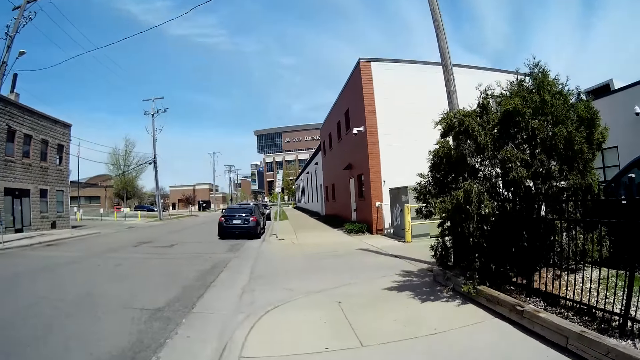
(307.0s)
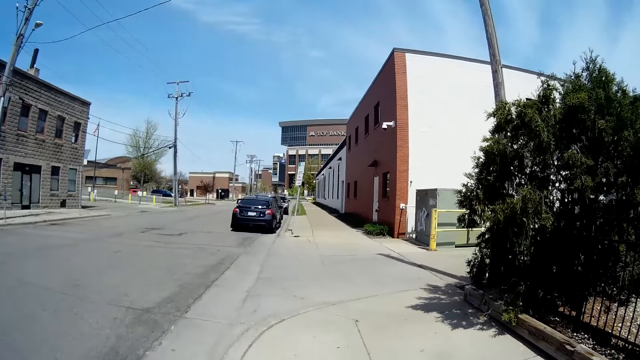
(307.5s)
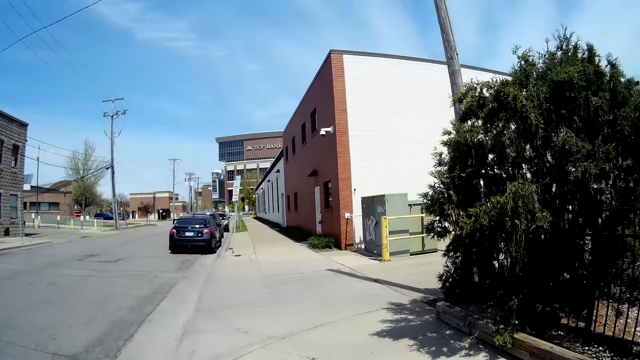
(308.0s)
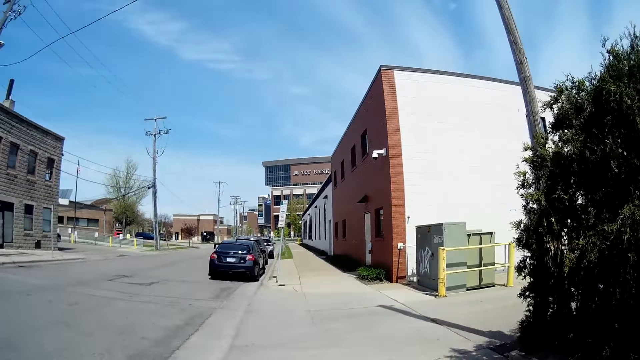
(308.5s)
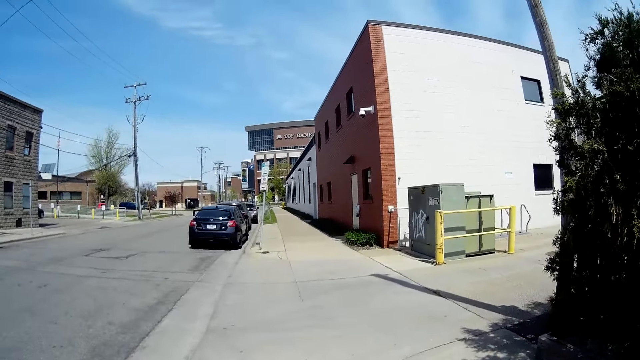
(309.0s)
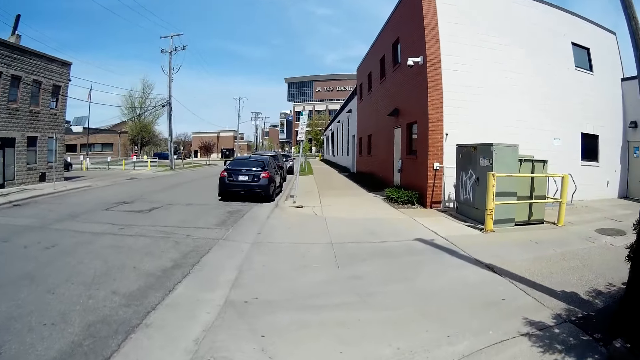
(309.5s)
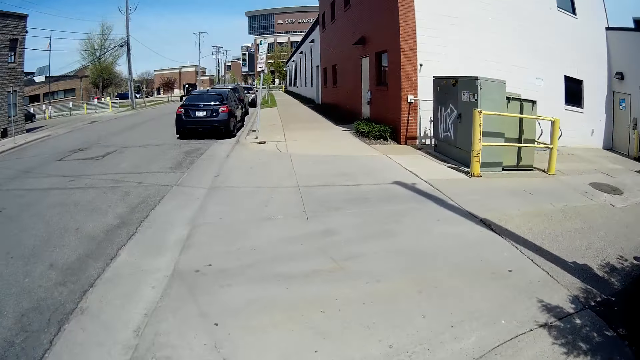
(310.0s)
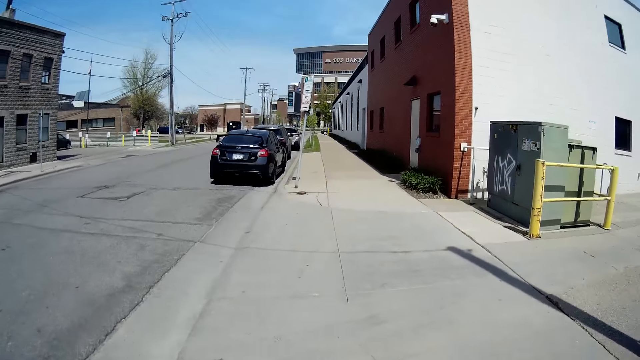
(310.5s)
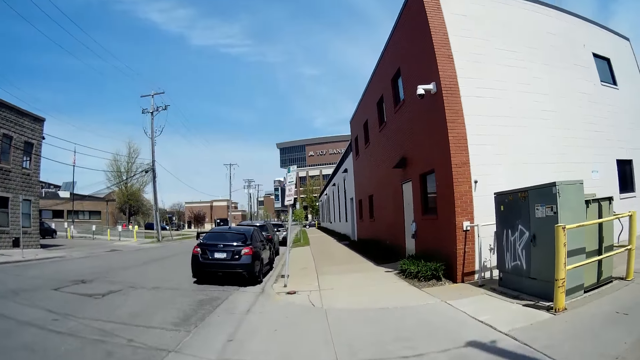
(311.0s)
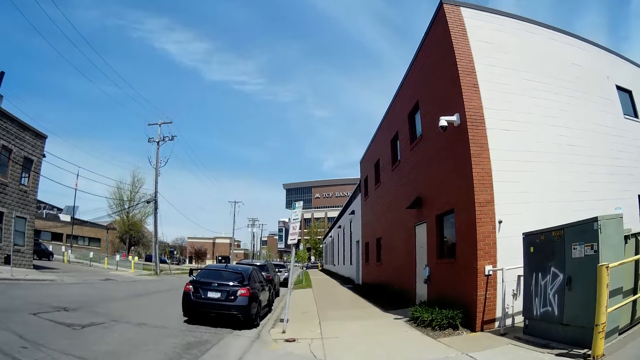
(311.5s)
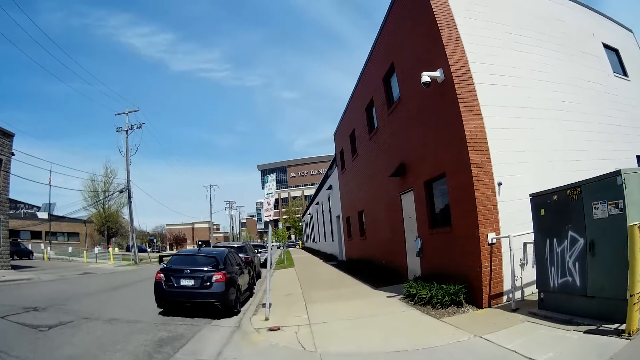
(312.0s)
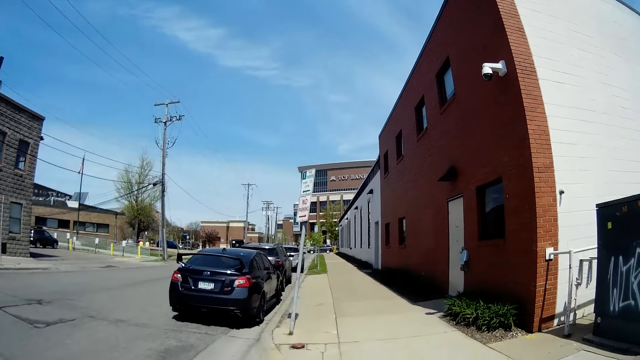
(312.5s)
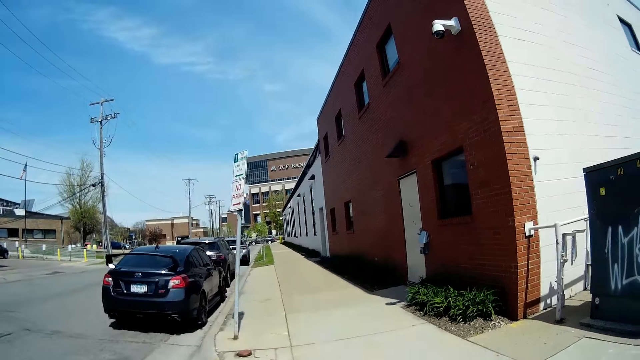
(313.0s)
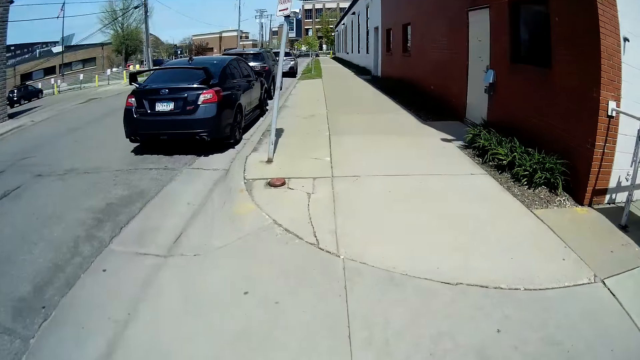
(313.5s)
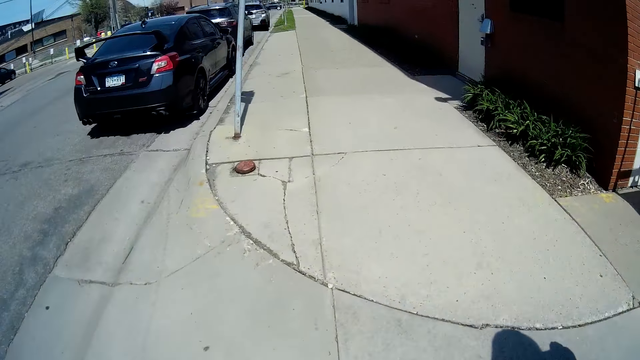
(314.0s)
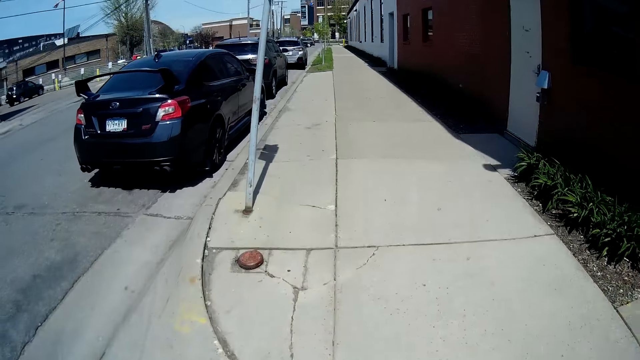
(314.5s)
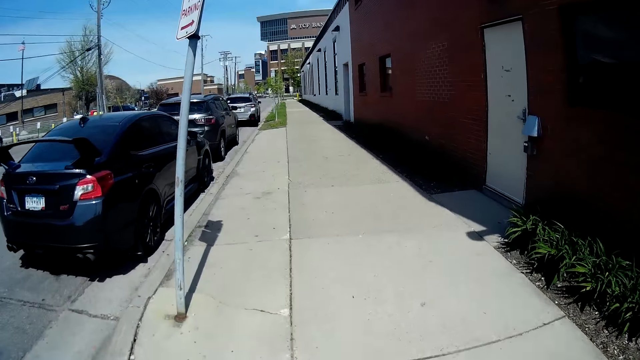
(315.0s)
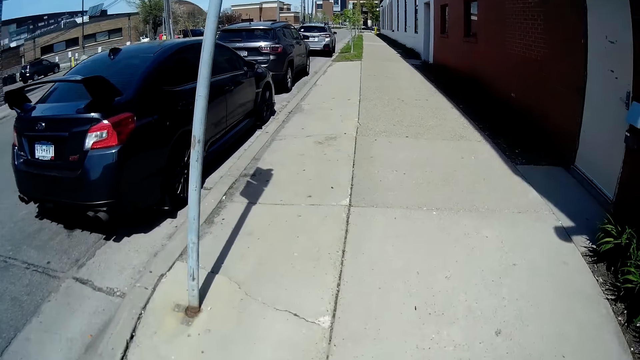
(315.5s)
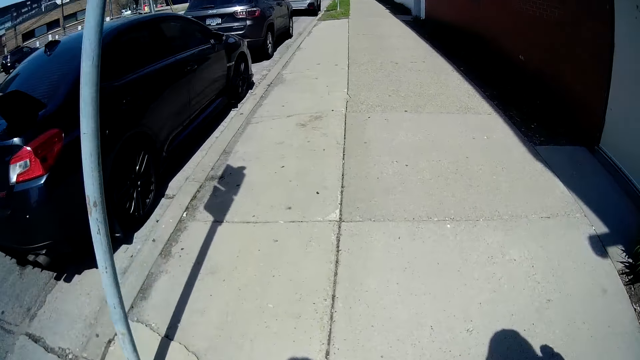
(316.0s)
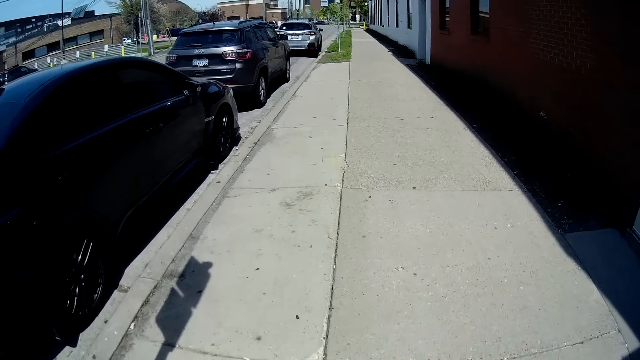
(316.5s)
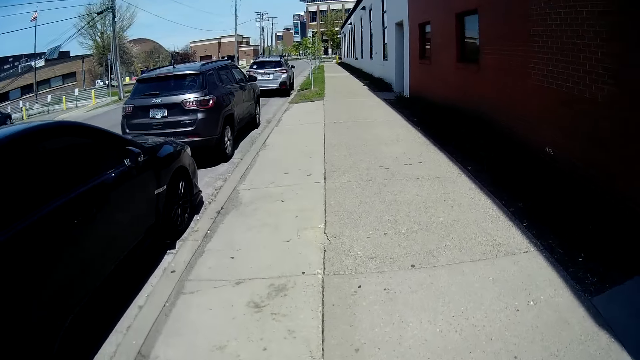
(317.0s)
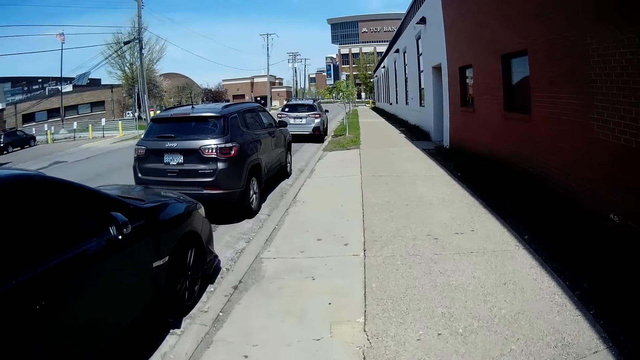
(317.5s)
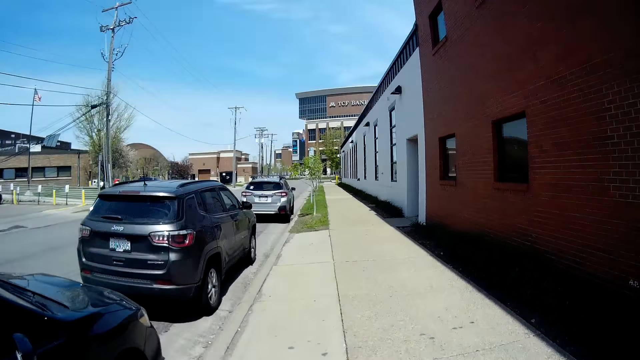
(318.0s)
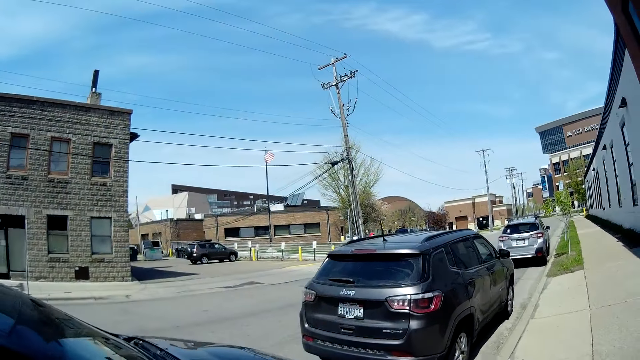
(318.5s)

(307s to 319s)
The camera wearer walks past cars.

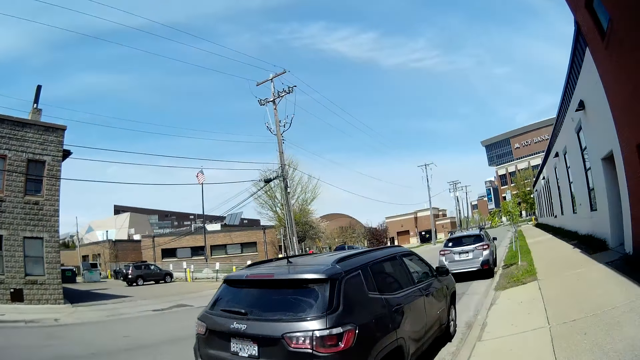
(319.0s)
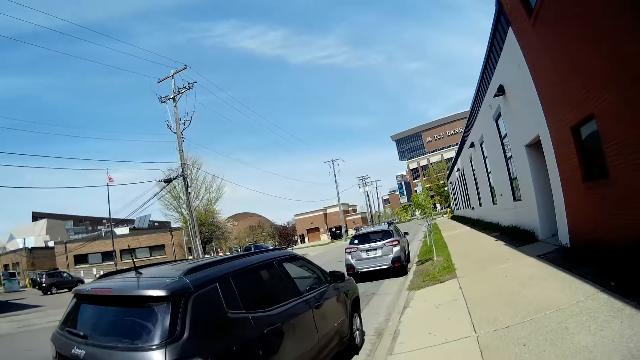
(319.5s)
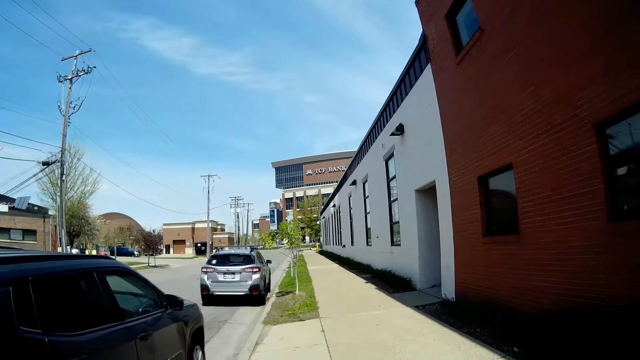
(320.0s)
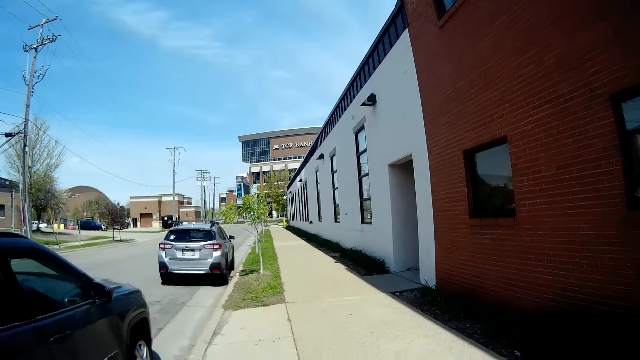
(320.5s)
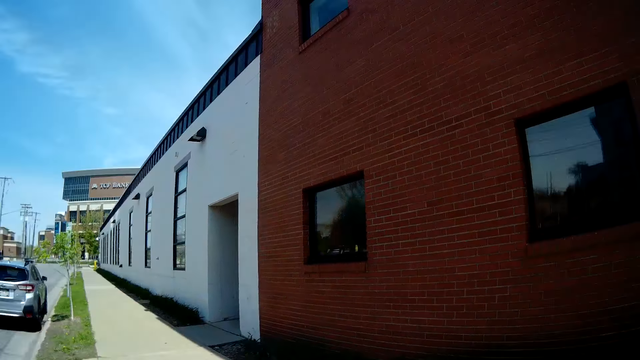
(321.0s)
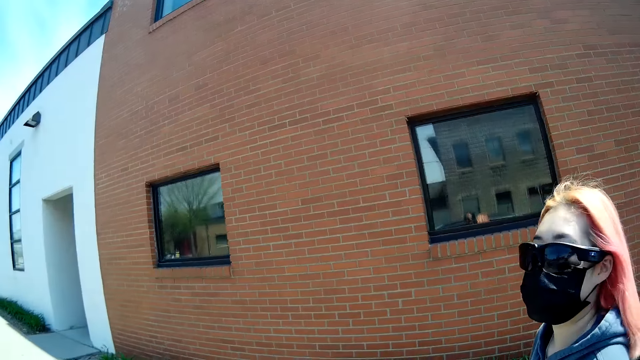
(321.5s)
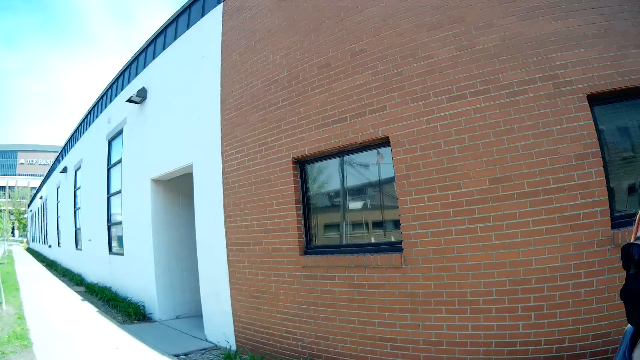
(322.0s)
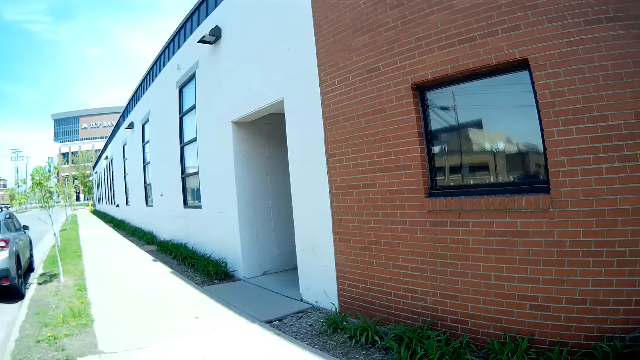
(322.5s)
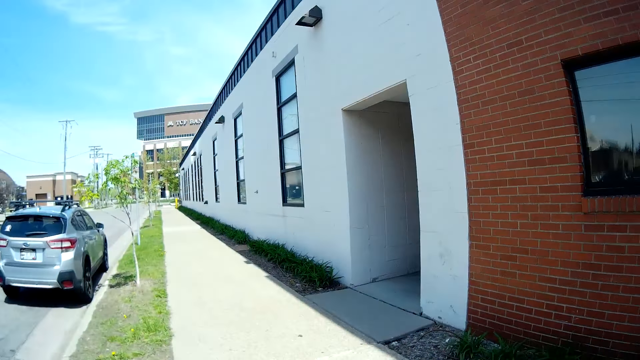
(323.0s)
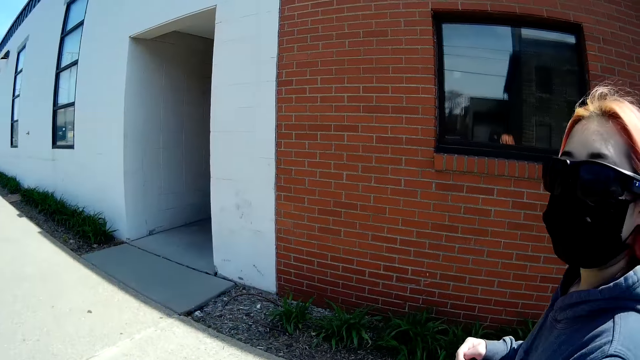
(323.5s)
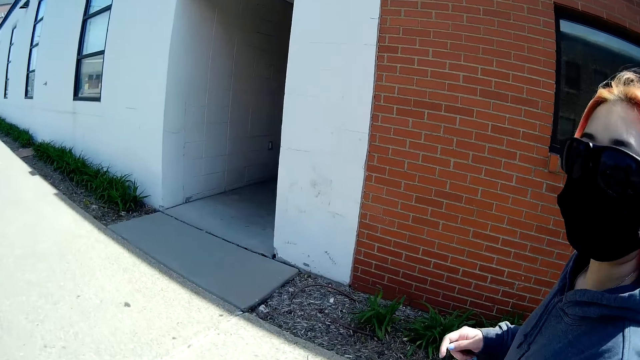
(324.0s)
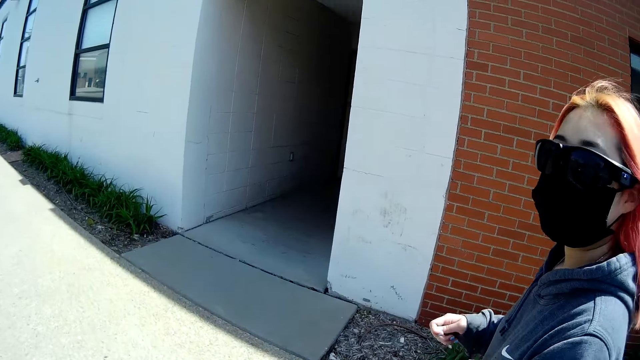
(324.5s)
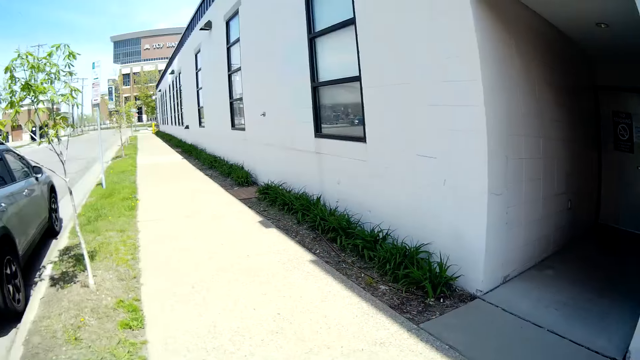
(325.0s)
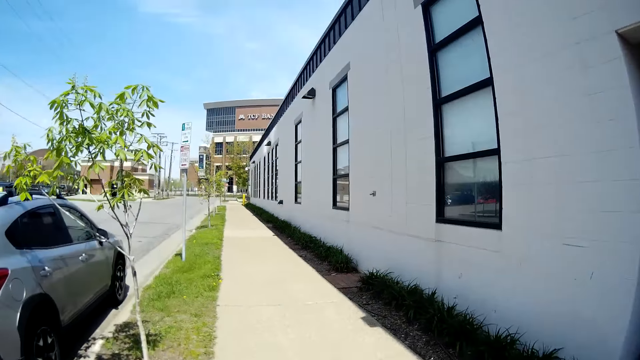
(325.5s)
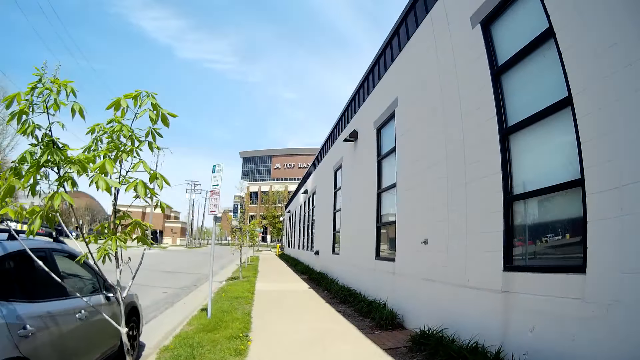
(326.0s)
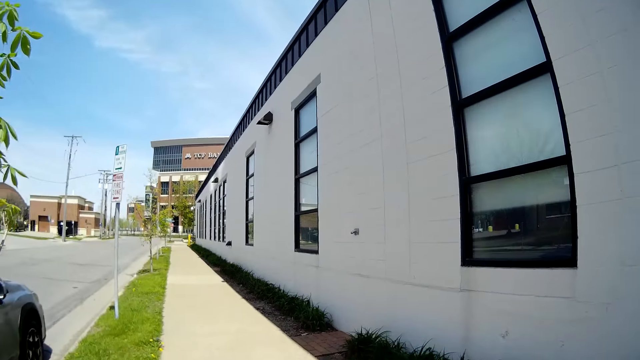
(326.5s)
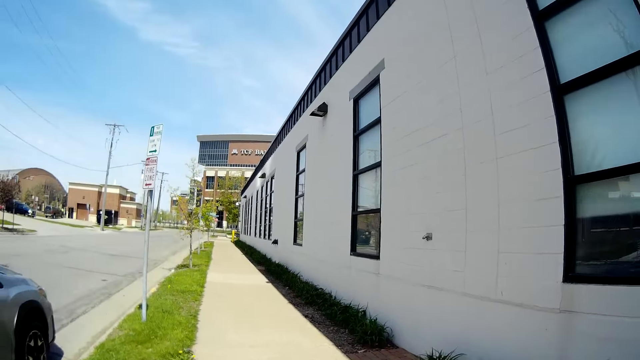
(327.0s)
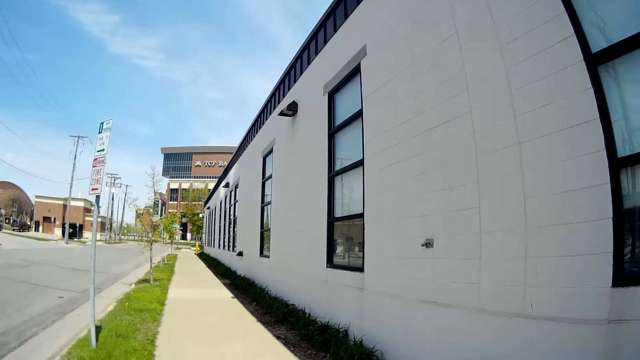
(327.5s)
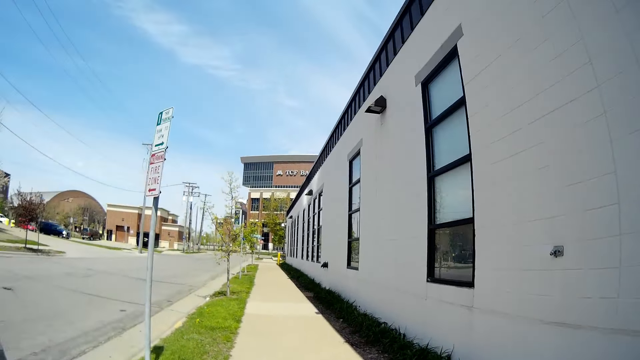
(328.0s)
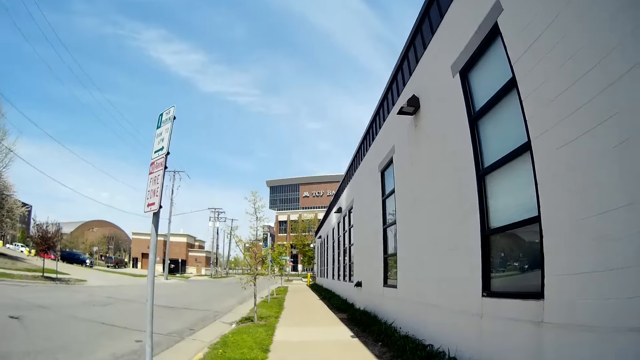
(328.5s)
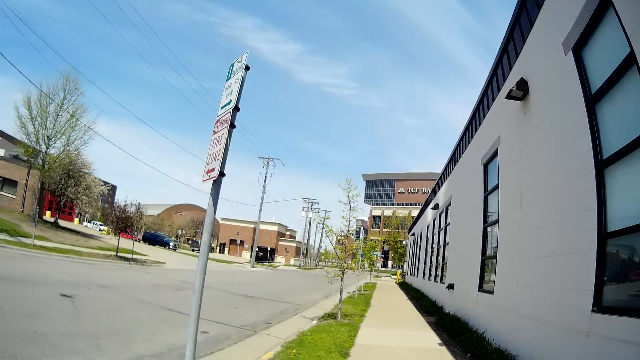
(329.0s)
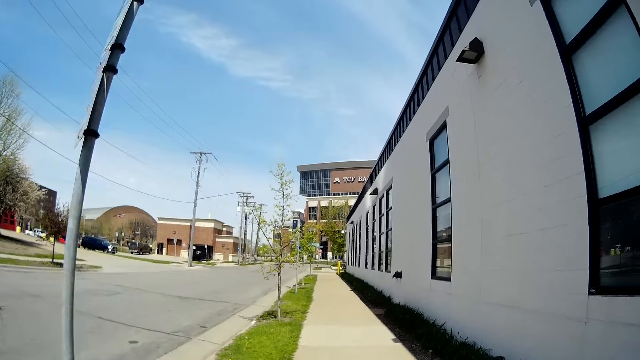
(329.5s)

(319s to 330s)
A woman interacts with the camera wearer. The woman talks to the camera wearer. The camera wearer looks at the woman. They look in front. They look at the woman.
